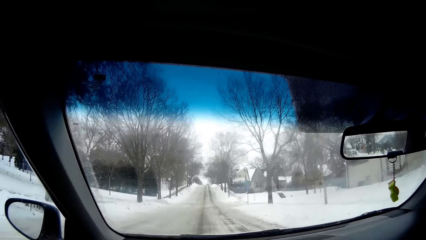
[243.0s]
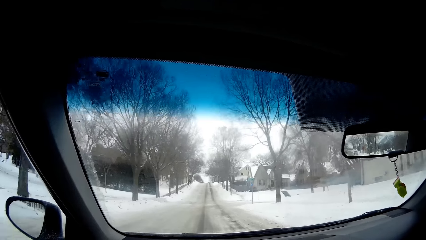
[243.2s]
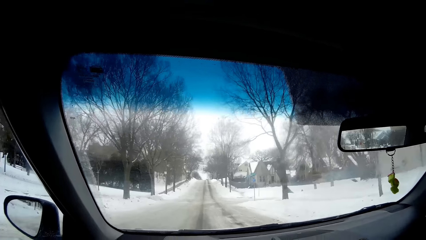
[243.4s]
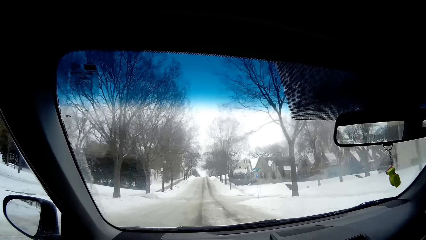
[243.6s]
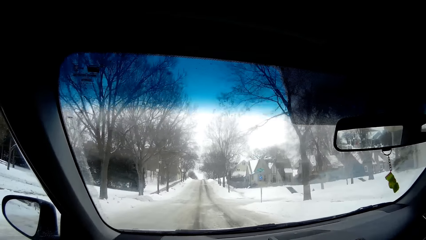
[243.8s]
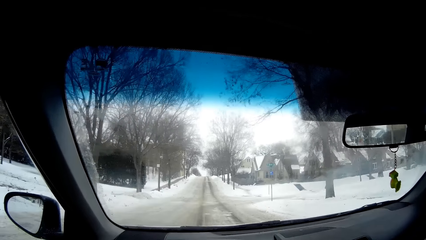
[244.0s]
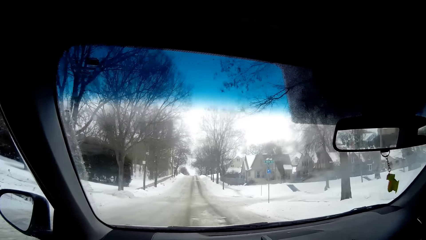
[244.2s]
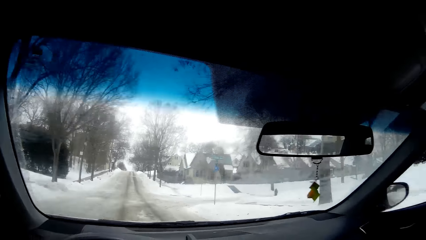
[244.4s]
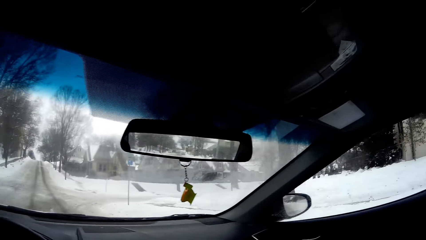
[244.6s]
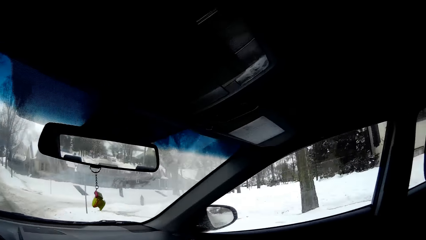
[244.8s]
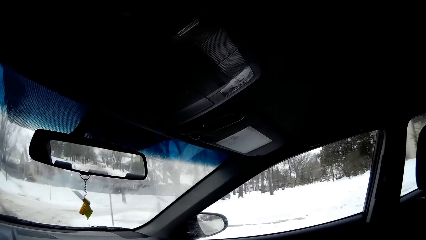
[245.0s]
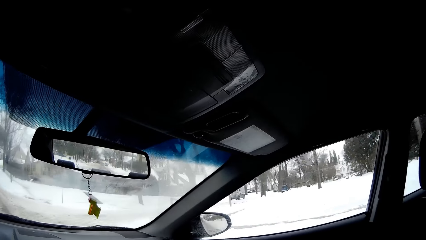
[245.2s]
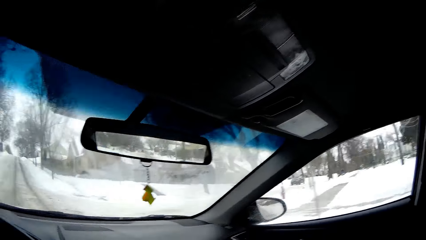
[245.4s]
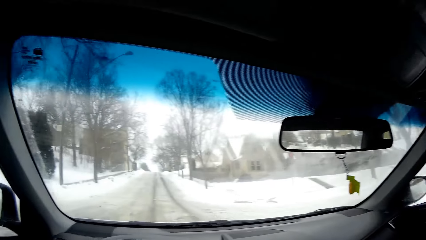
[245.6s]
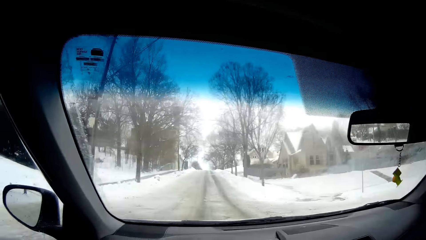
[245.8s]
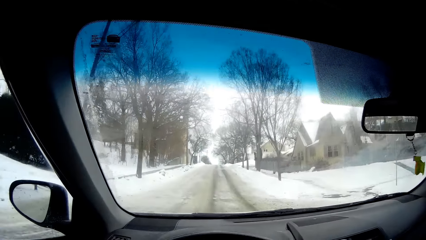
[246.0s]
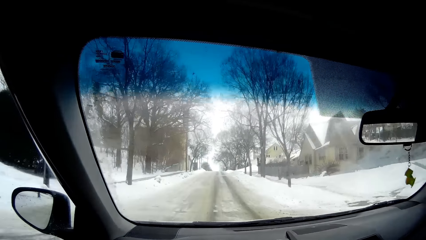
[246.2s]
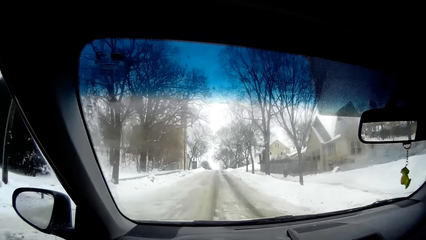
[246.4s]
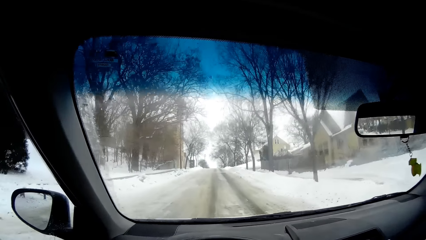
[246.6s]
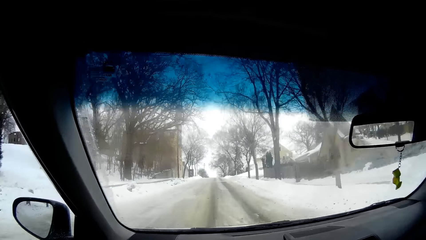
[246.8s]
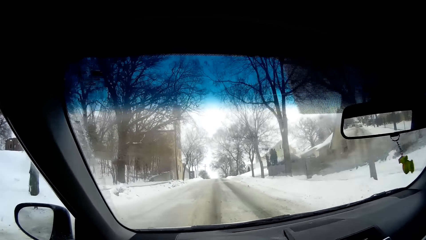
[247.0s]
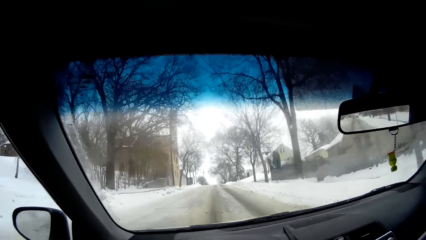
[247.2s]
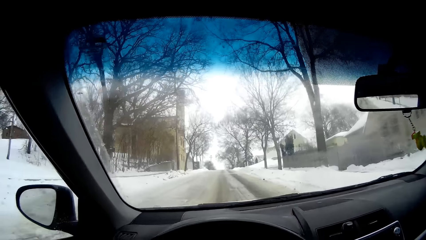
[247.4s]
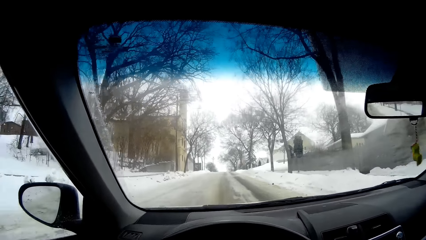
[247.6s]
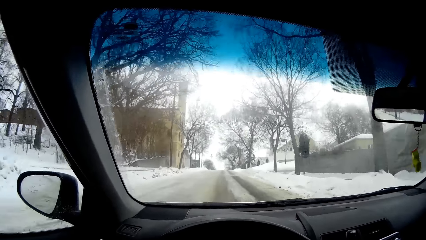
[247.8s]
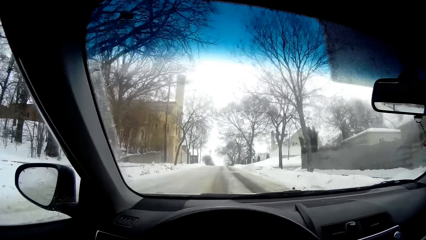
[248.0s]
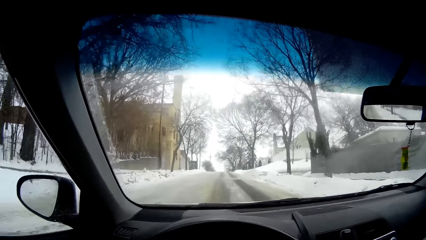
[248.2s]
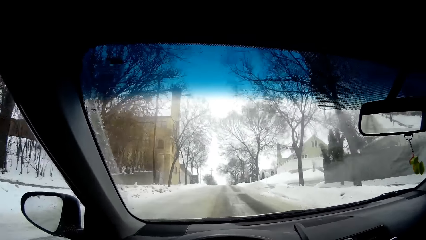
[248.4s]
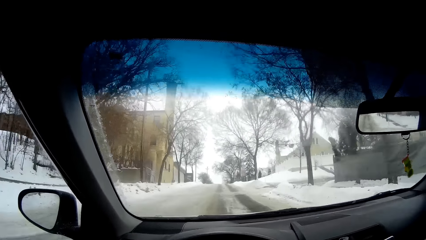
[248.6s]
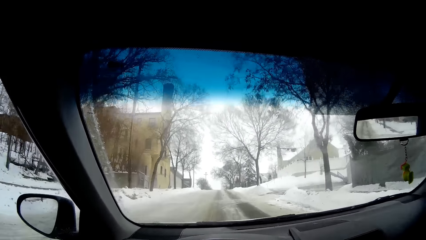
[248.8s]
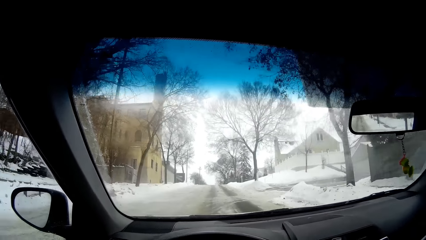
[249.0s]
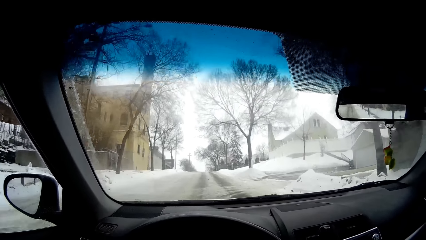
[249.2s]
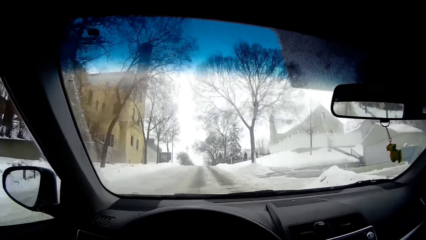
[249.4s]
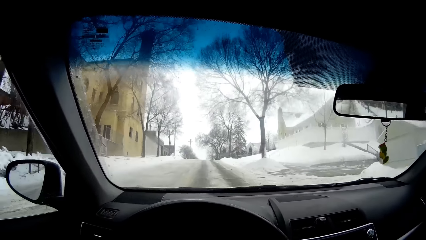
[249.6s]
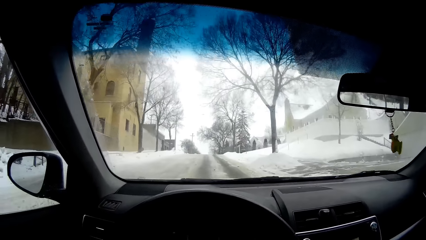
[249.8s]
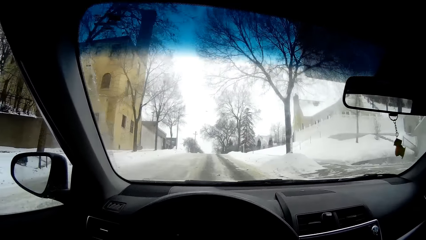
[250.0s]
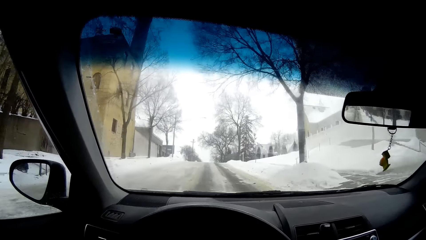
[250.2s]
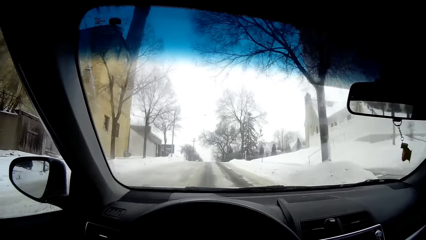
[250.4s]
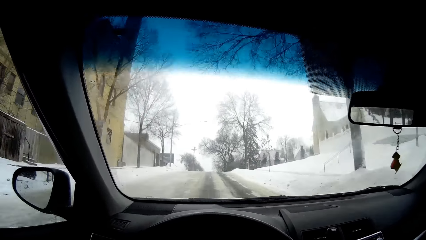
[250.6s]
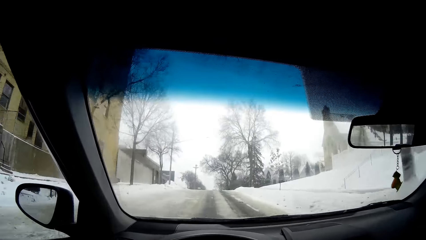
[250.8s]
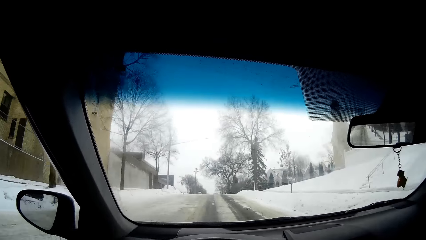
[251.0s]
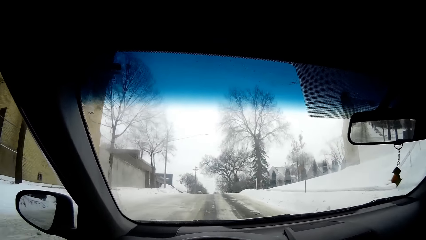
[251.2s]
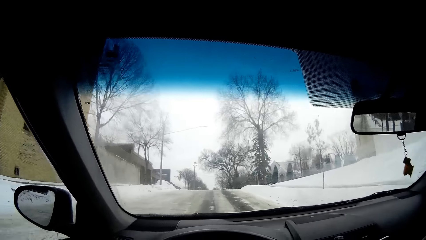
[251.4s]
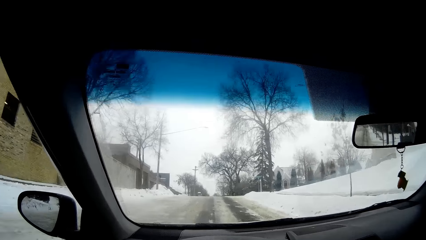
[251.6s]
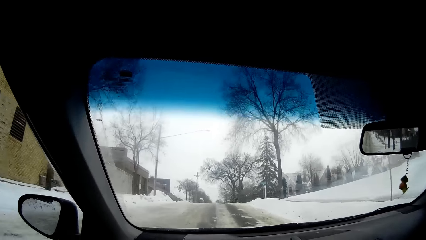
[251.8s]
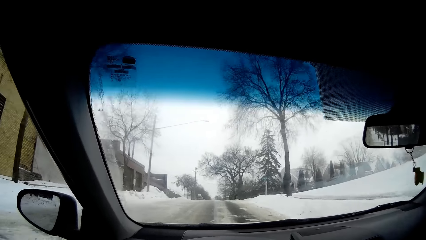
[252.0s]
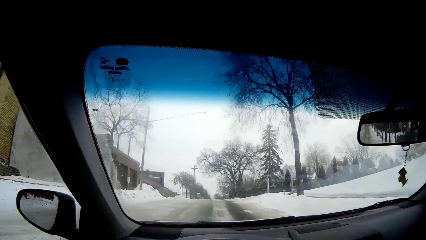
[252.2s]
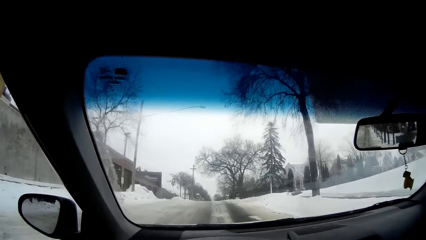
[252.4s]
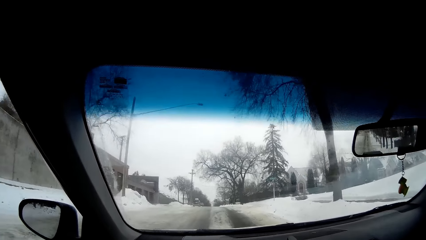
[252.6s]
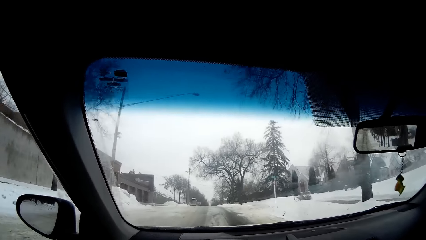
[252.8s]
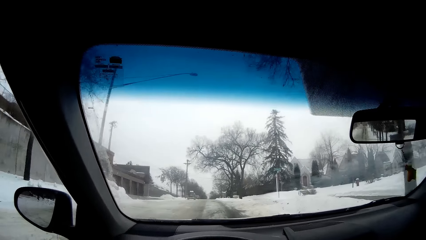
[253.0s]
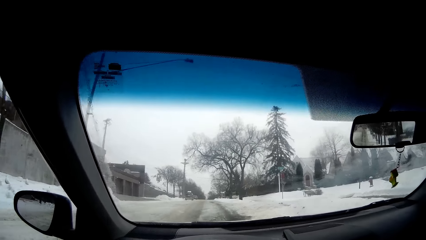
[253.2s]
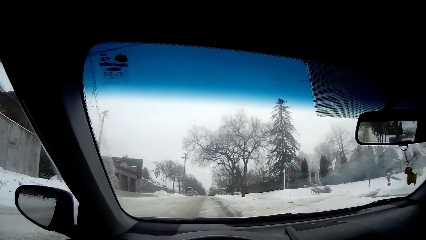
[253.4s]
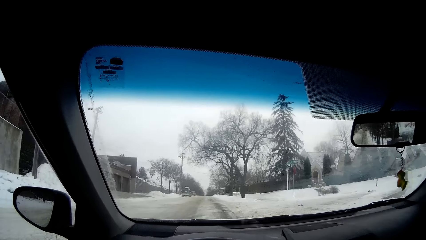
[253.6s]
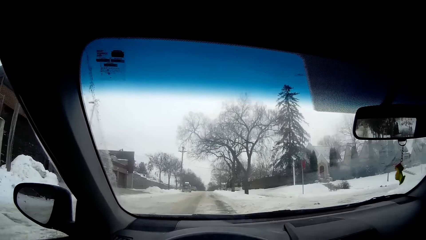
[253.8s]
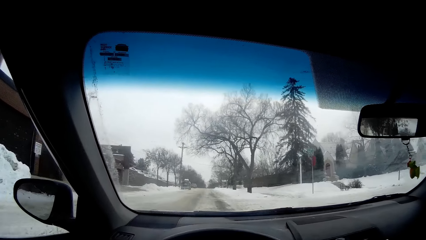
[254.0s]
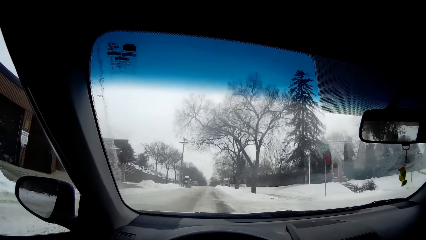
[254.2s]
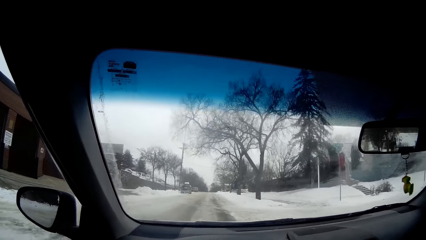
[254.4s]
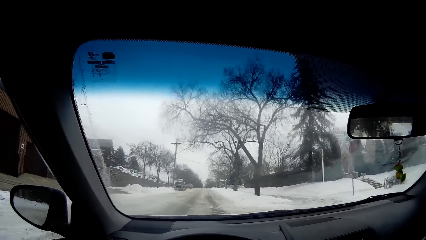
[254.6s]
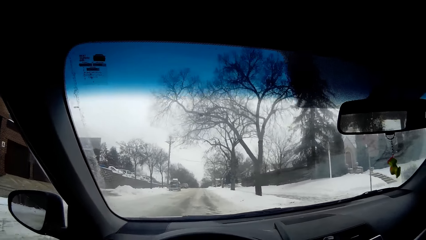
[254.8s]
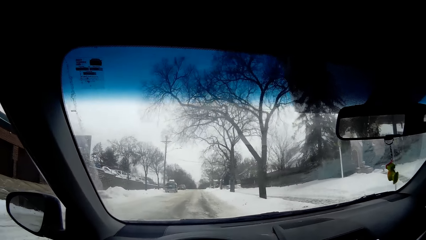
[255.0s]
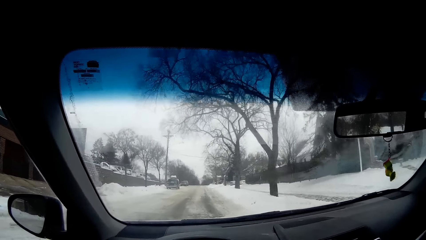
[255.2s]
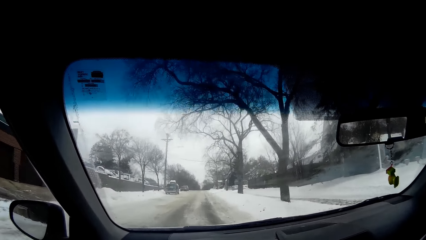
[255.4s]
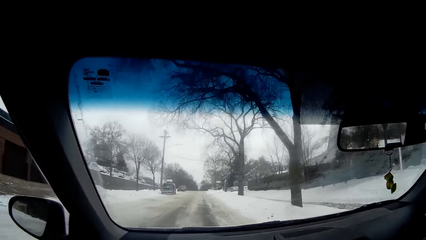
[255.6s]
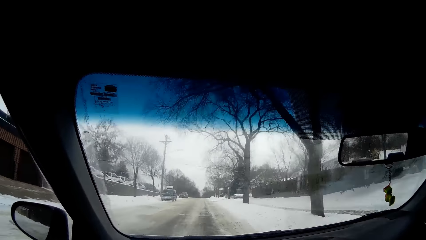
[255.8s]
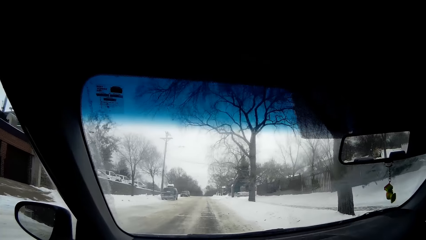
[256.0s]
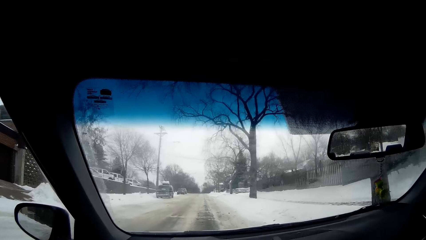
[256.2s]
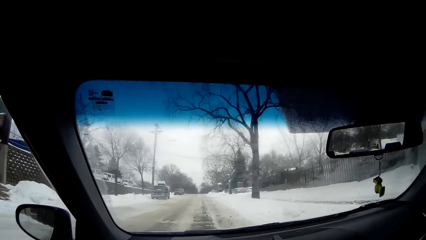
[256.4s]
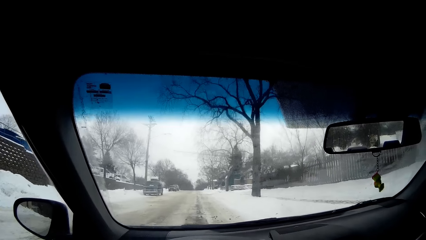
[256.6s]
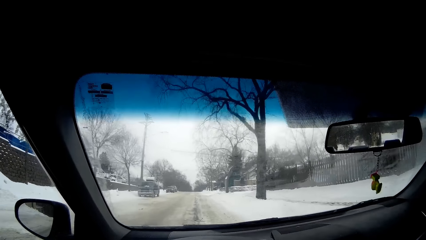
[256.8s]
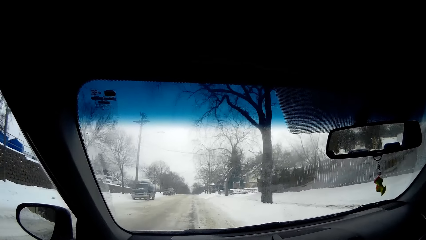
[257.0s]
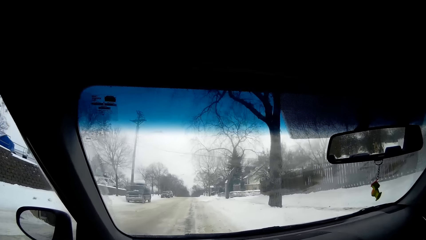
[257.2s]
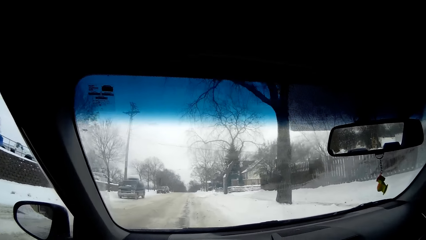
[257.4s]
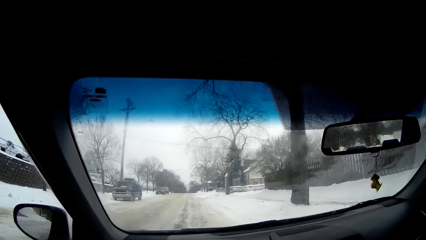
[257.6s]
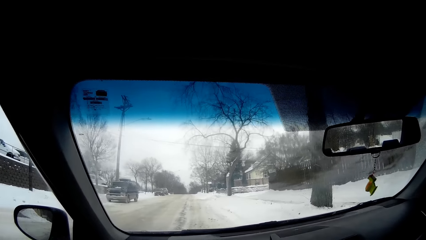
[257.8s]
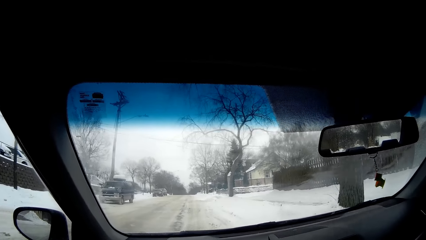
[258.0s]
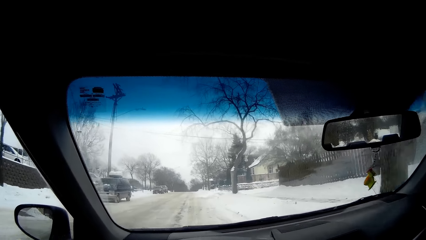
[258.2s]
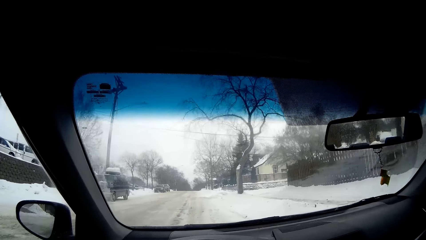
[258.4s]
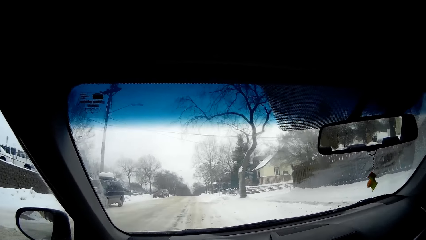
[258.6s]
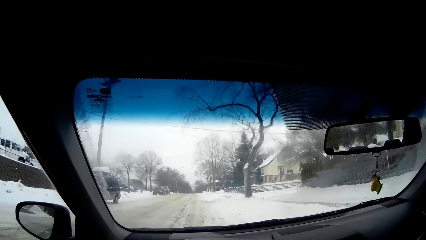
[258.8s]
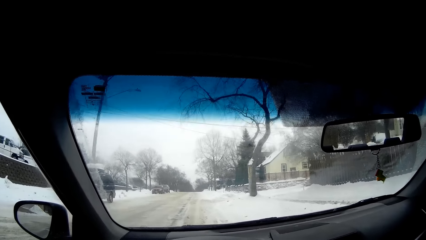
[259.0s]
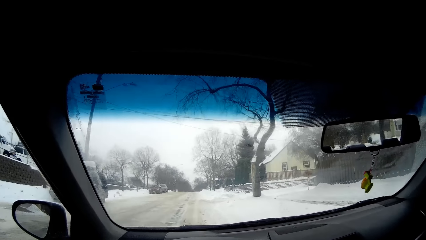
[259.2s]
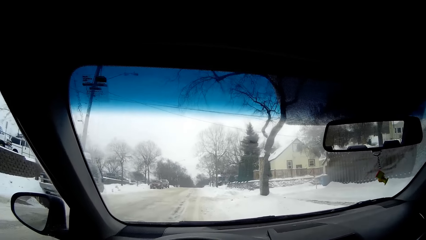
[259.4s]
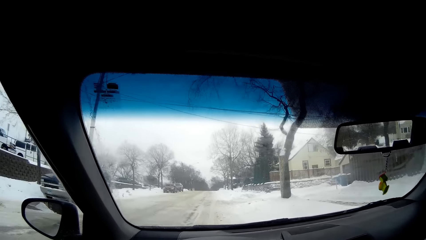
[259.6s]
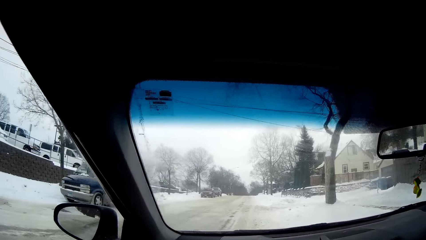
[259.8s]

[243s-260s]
The camera wearer looks around. They drive the car.
